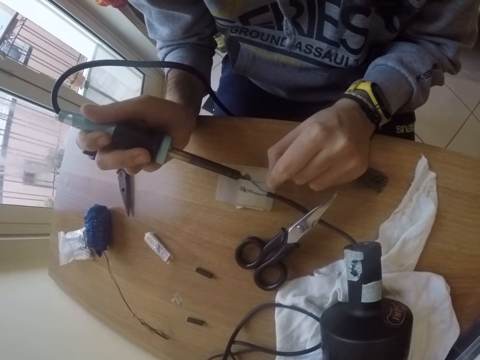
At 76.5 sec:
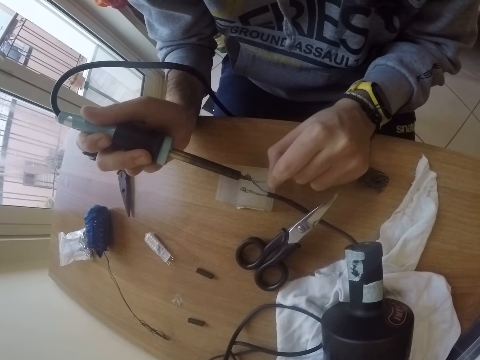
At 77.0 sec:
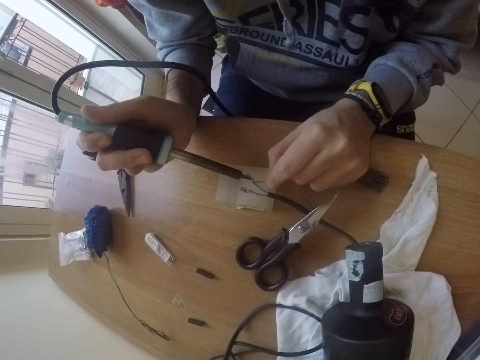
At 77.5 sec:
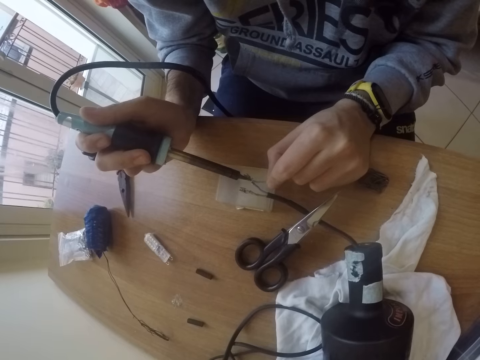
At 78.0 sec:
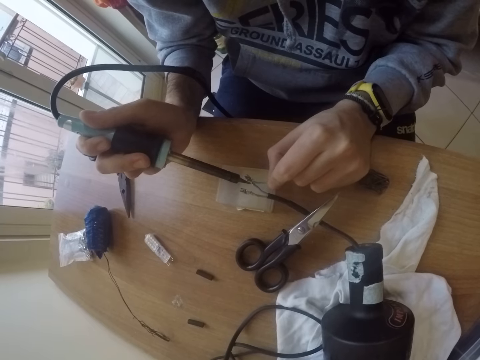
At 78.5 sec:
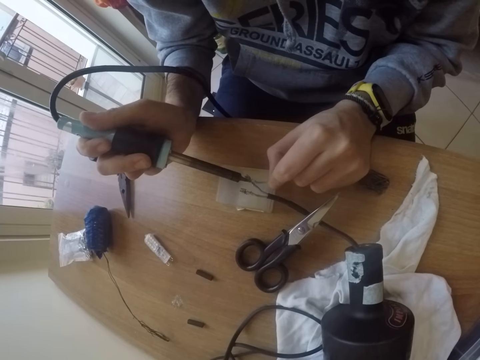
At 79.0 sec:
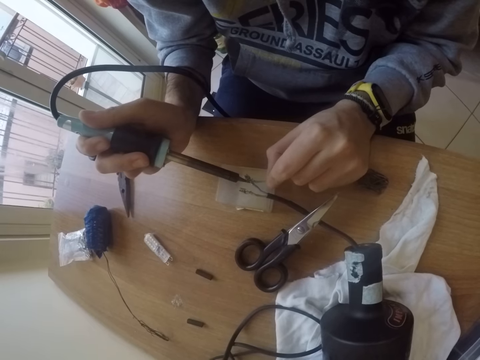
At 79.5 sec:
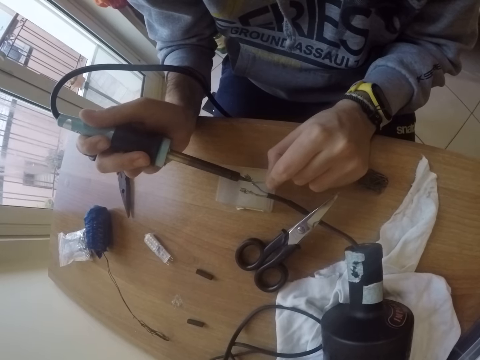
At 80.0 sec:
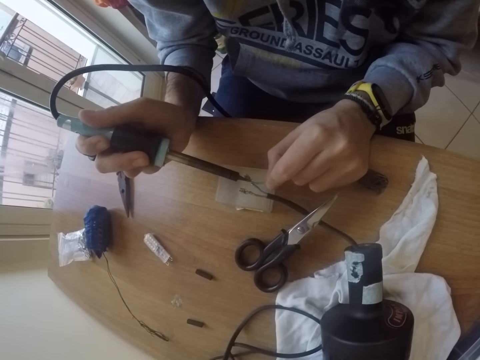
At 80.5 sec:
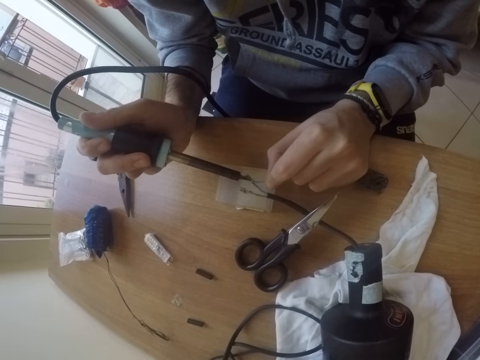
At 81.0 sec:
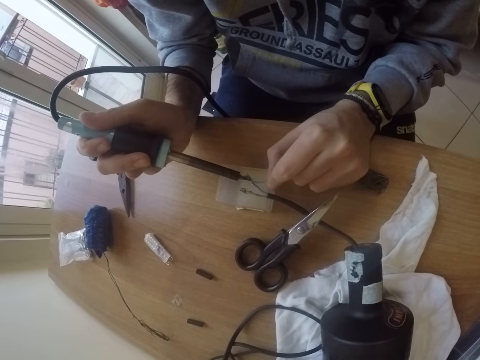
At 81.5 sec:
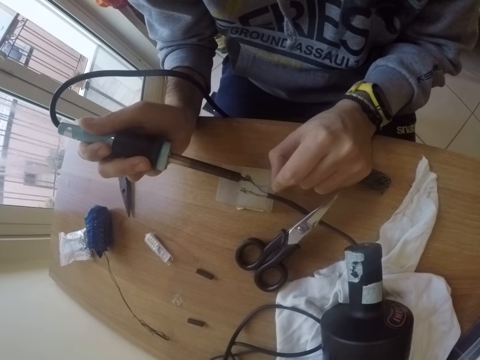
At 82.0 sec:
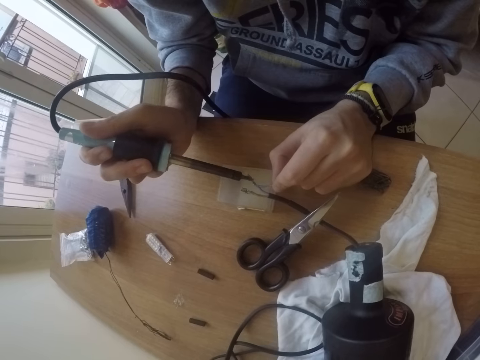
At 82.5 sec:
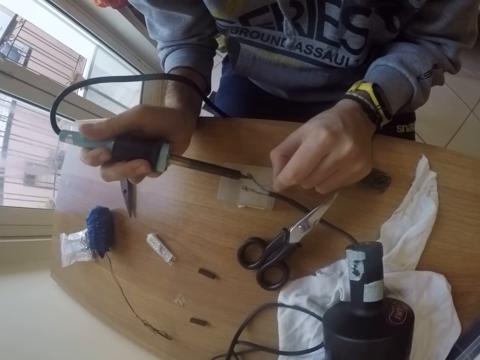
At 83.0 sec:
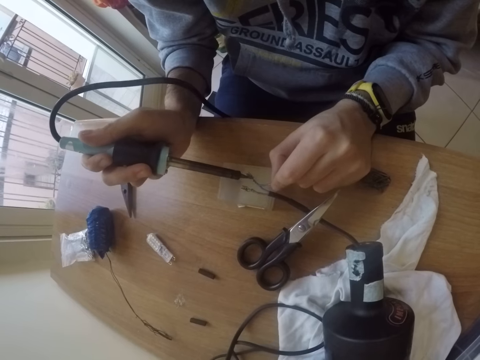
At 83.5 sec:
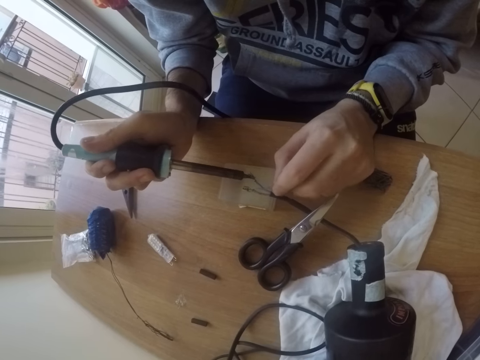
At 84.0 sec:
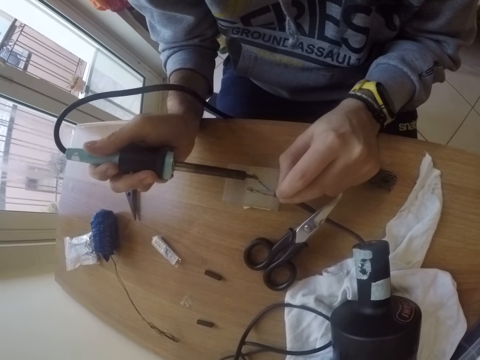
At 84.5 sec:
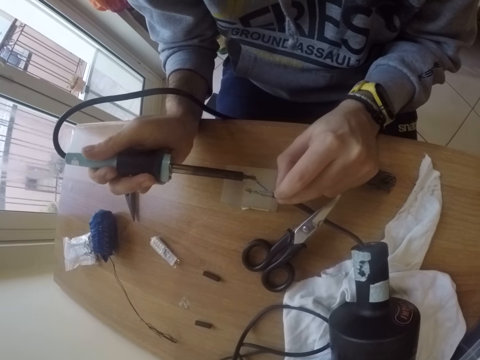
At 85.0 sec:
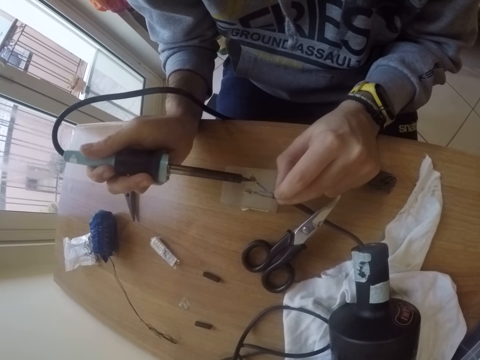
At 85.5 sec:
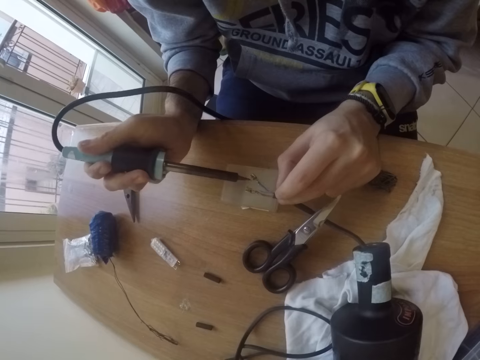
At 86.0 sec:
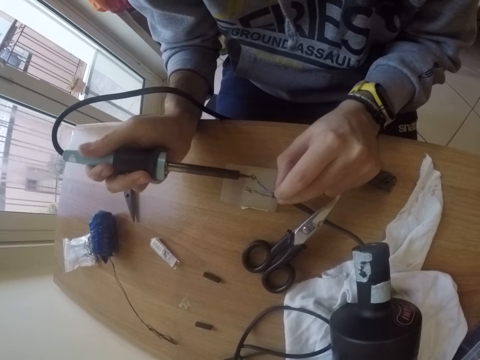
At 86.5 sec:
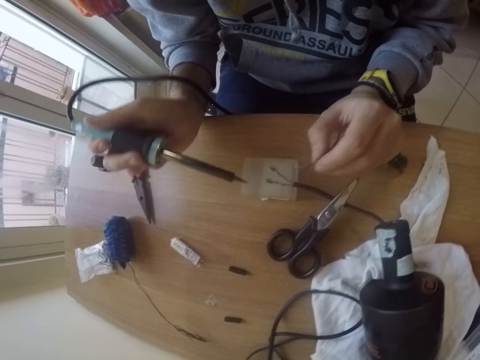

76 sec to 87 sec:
The camera wearer solders the wire on the copper wire in his left hand with the soldering iron in his right hand. He solders the copper wire on the table with the soldering iron in his right hand.

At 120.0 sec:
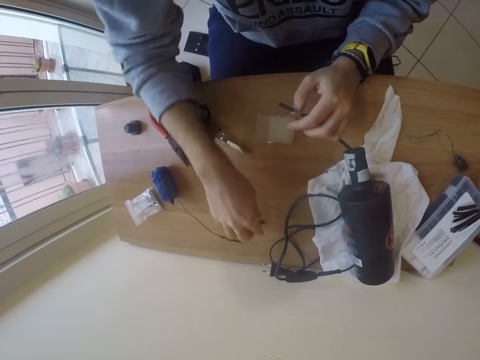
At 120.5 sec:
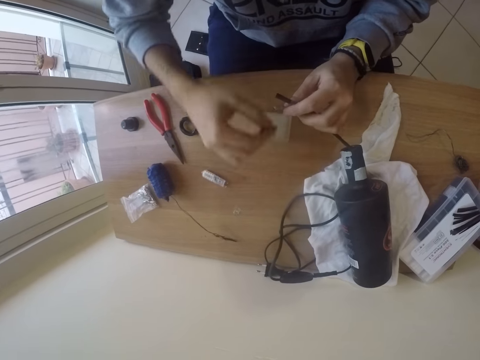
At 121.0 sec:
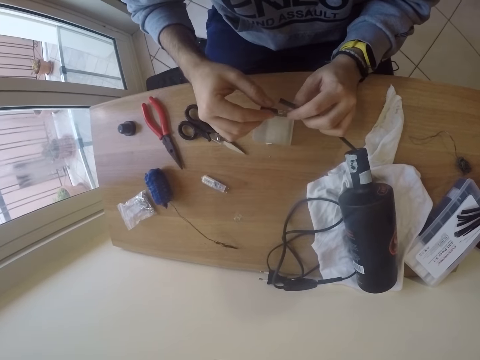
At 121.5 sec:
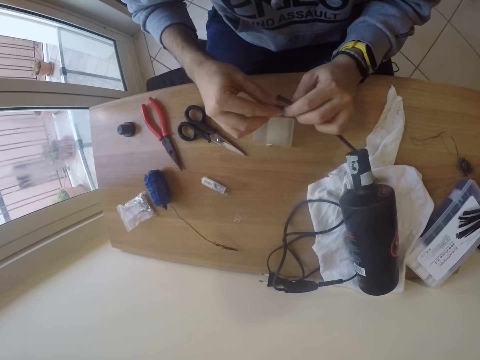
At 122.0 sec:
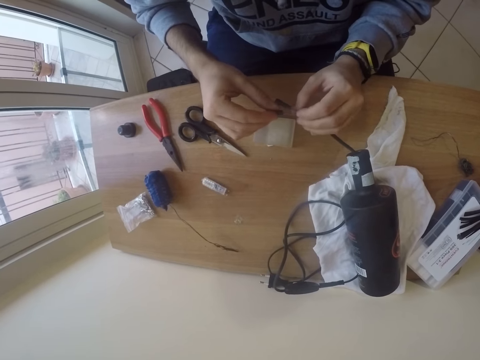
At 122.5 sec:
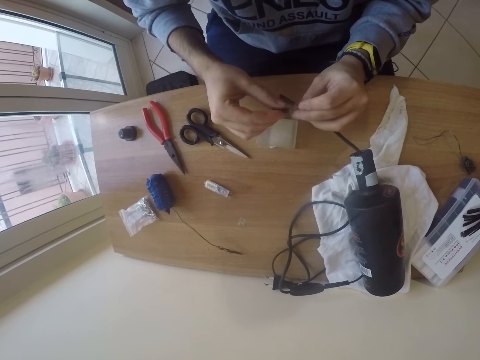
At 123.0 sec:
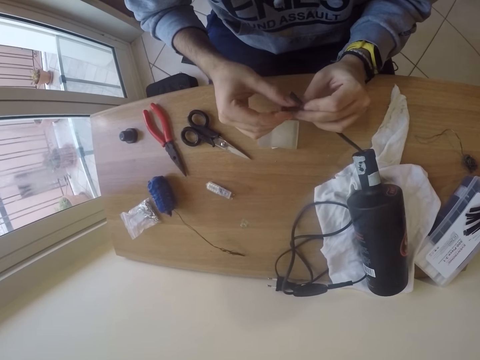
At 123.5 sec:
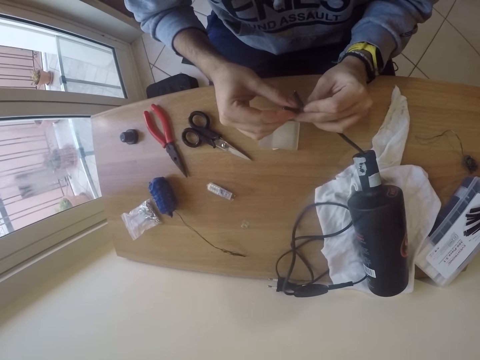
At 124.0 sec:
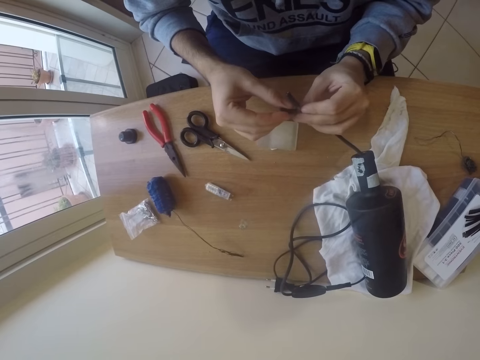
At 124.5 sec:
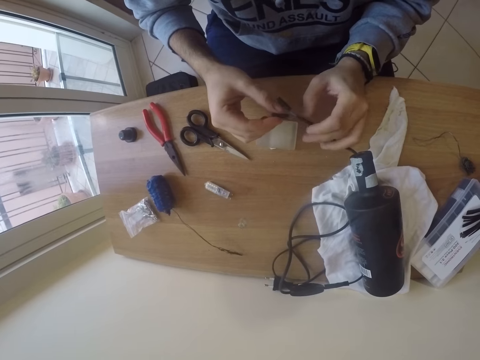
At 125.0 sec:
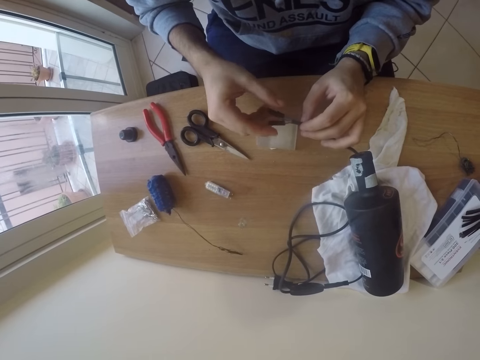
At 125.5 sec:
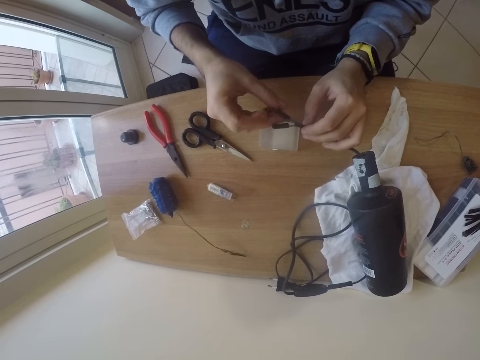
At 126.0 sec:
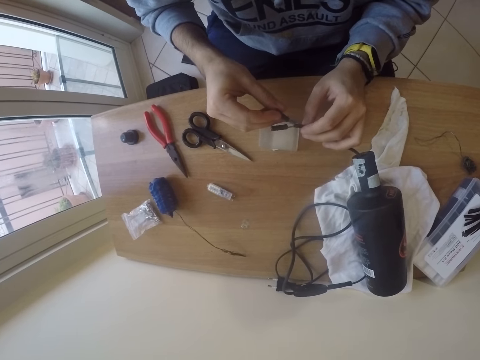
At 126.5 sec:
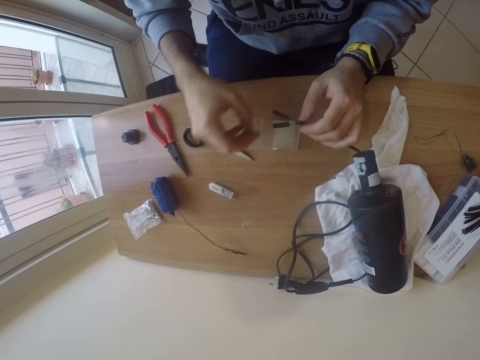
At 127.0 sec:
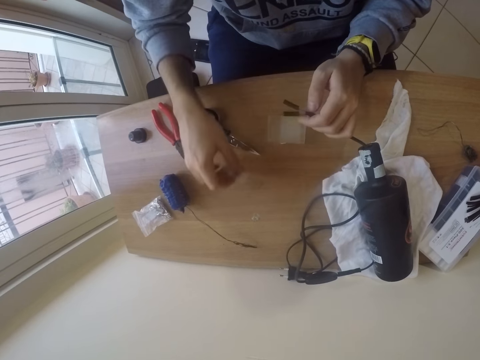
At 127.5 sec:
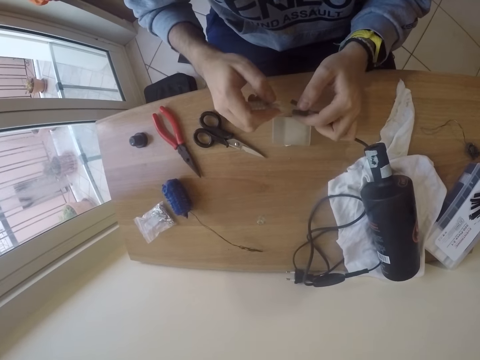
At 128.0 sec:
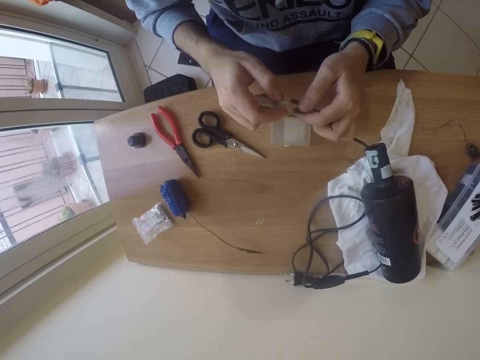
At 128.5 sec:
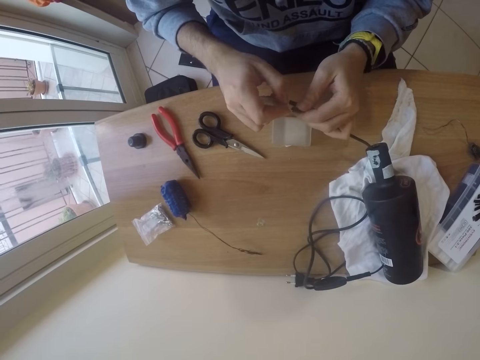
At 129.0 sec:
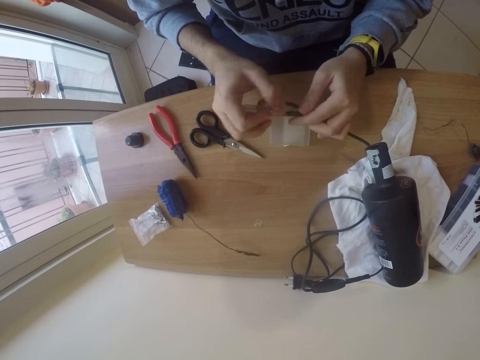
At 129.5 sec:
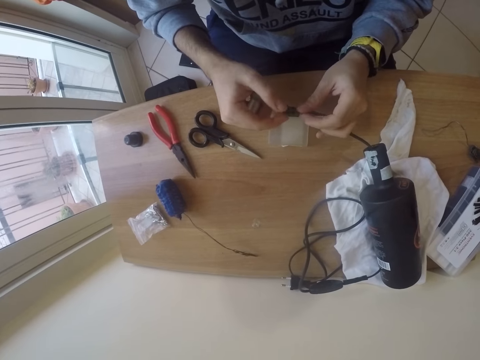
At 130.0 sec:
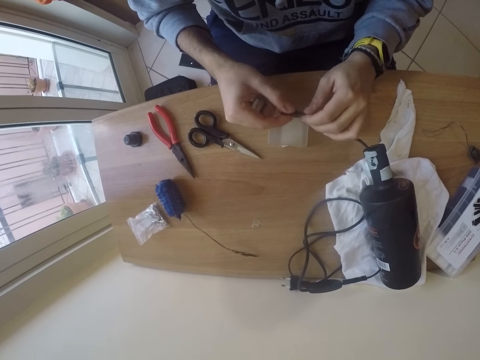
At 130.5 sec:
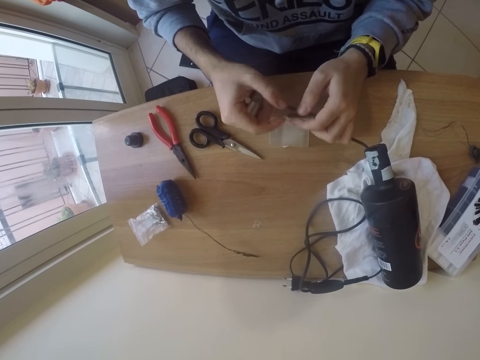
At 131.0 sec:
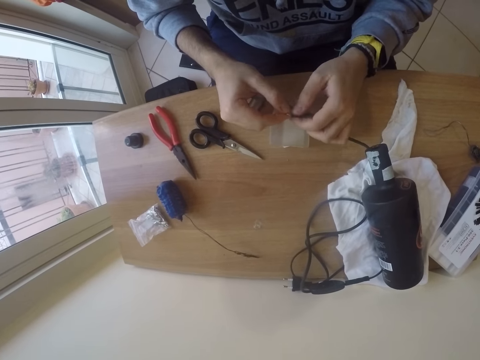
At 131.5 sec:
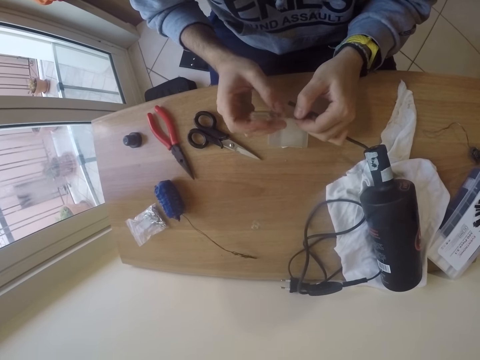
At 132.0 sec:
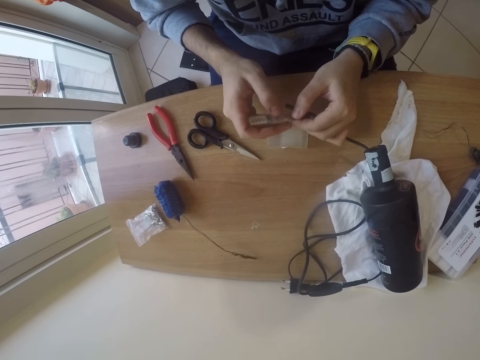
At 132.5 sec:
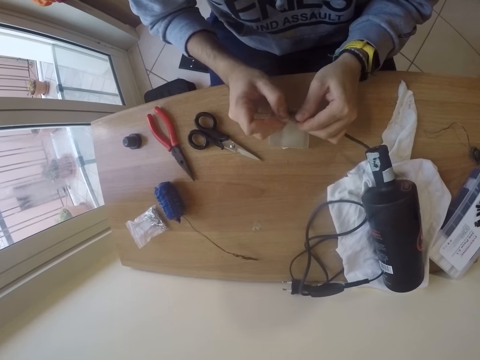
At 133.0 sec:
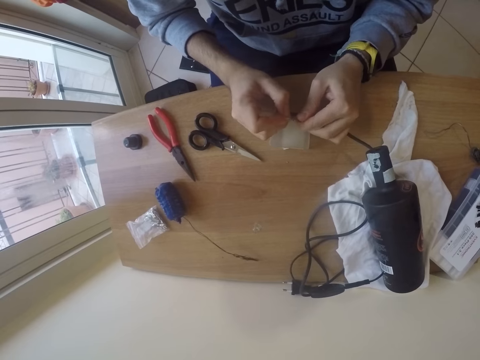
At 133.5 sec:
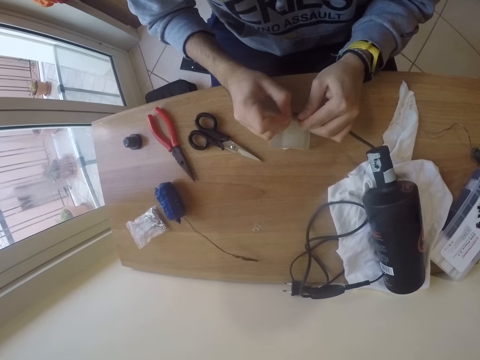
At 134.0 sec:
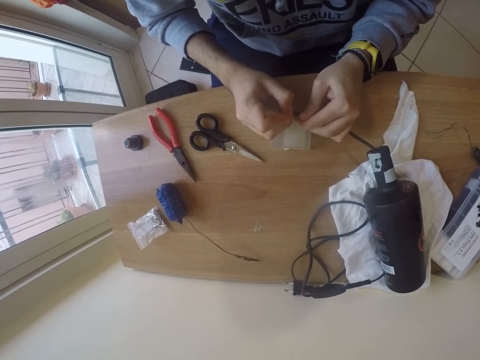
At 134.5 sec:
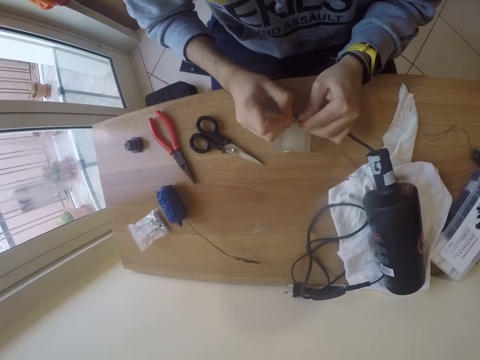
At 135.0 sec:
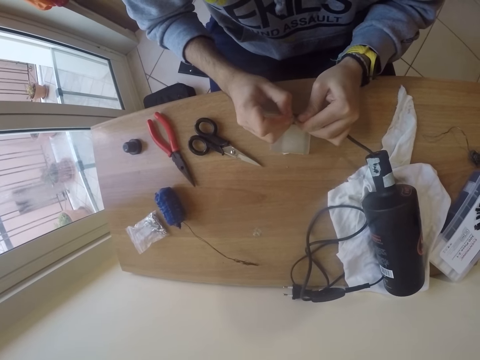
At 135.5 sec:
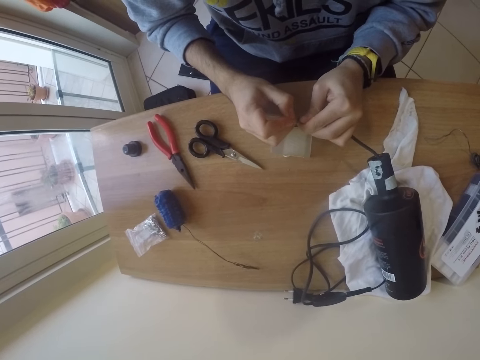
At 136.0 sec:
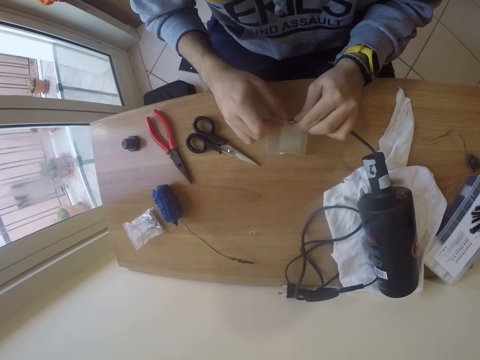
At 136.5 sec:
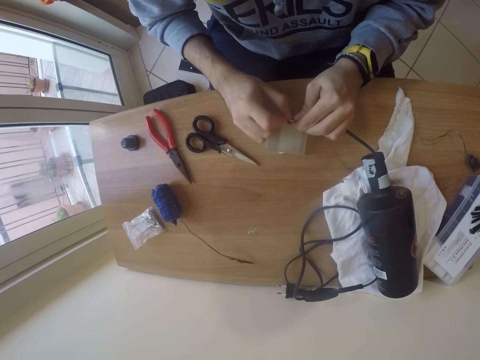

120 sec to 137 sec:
The camera wearer picks up a rubber roll from the table with his right hand. He places the rubber roll on the copper wire in his left hand with his right hand. He places his right hand on the rubber roll in his left hand. He picks up a plastic plug from the table with his right hand. He fixes the plastic plug on the rubber rolls in his left hand with his right hand. He adjusts the rubber roll with his right hand. He fixes the plastic plug on the rubber rolls in his left hand with his right hand.
